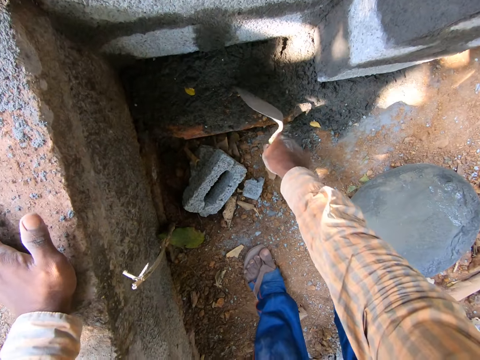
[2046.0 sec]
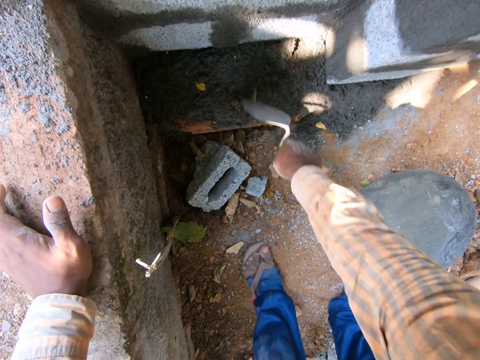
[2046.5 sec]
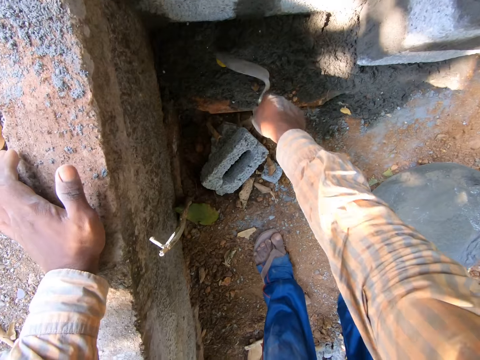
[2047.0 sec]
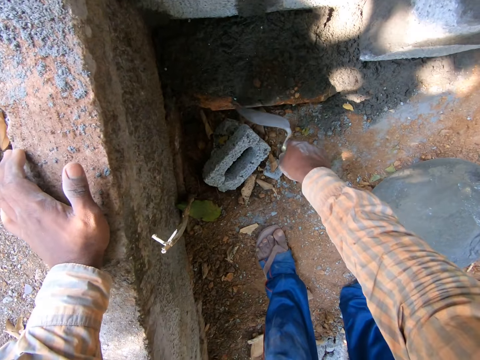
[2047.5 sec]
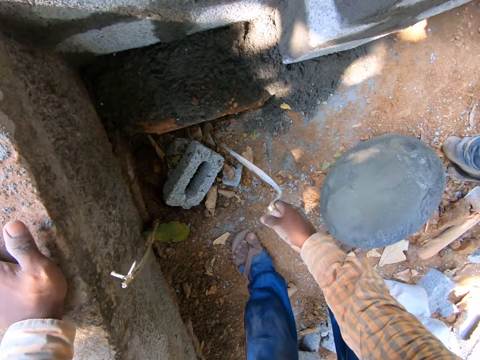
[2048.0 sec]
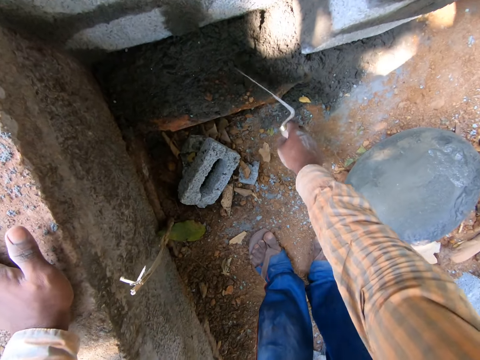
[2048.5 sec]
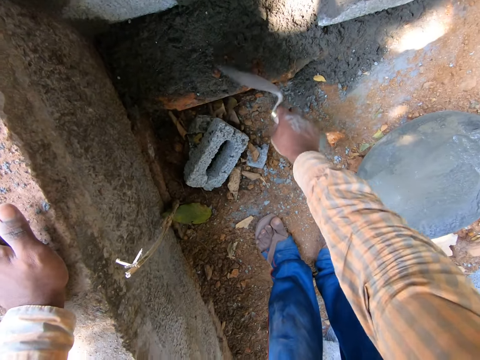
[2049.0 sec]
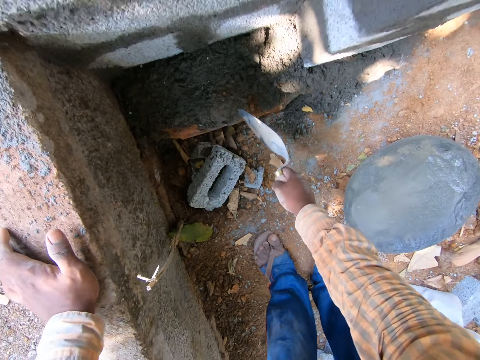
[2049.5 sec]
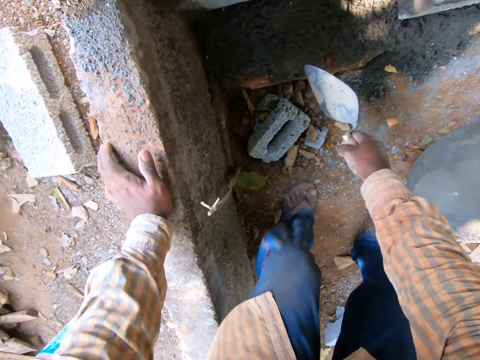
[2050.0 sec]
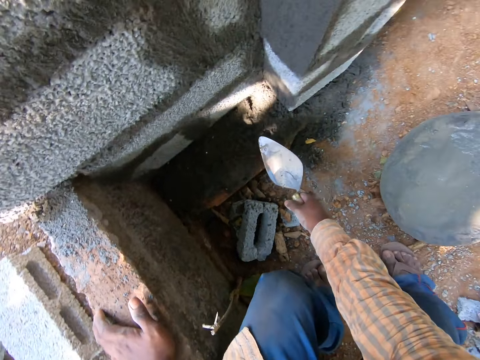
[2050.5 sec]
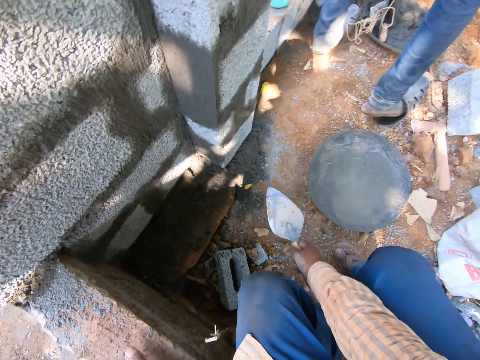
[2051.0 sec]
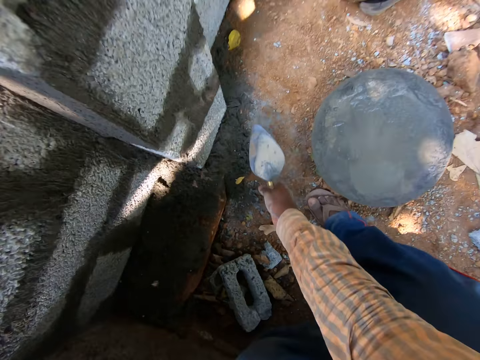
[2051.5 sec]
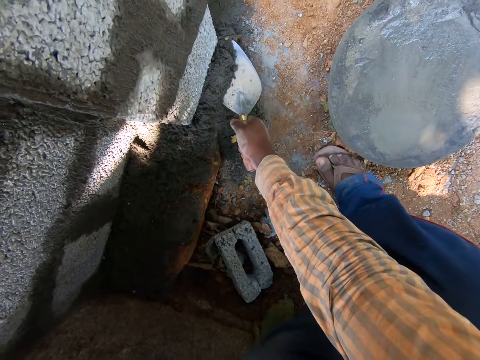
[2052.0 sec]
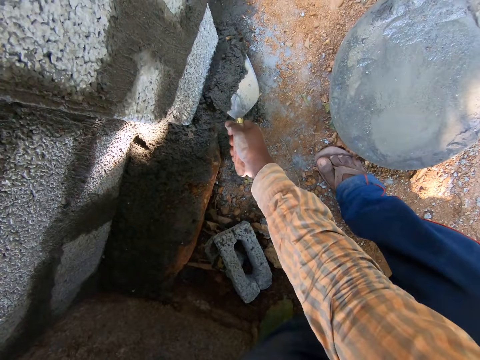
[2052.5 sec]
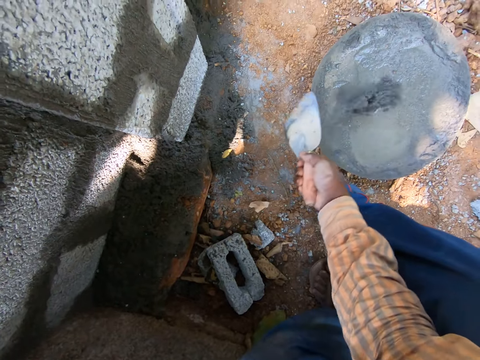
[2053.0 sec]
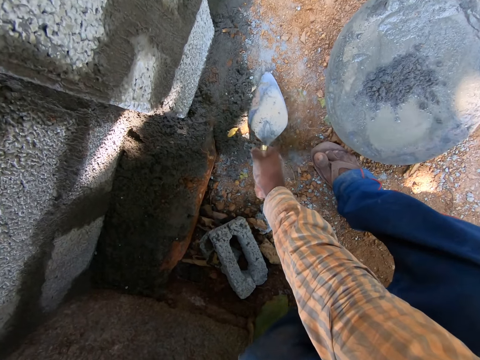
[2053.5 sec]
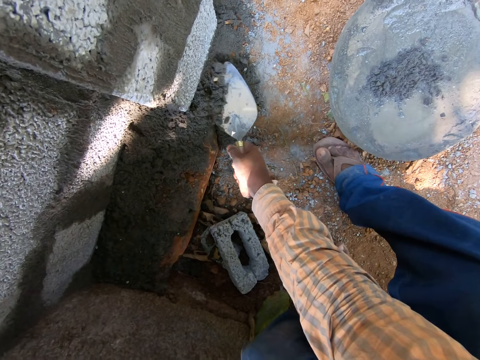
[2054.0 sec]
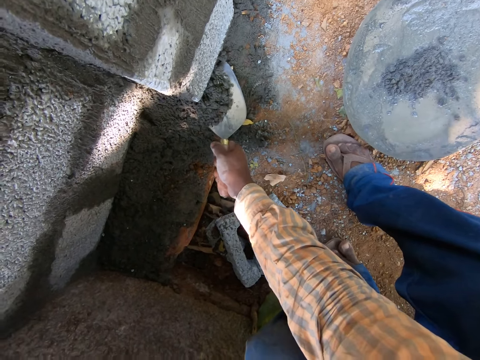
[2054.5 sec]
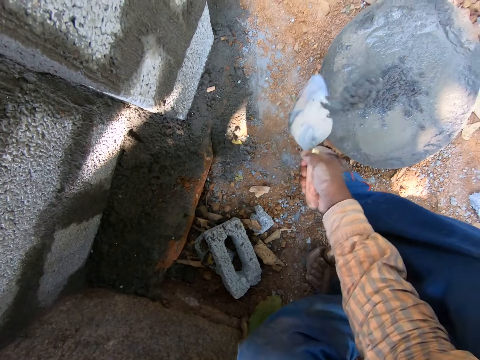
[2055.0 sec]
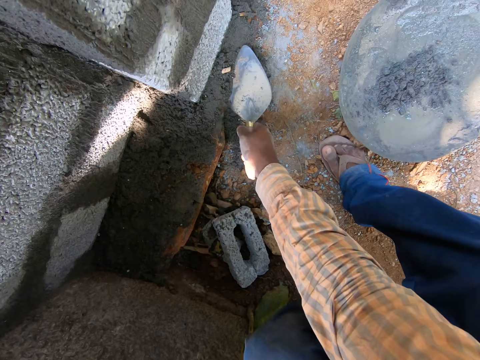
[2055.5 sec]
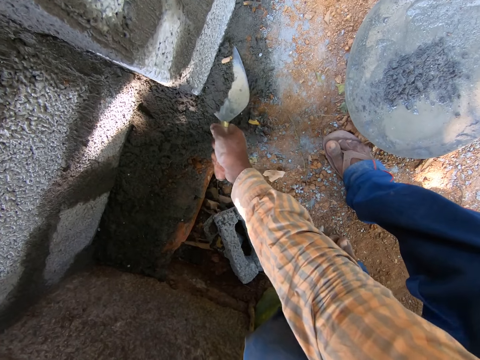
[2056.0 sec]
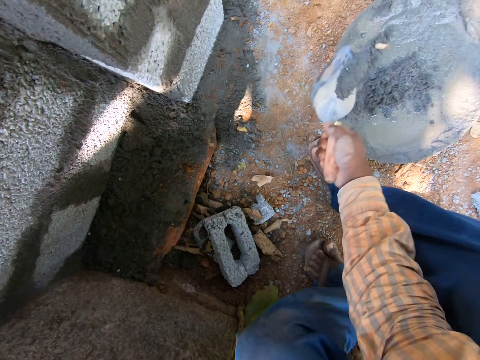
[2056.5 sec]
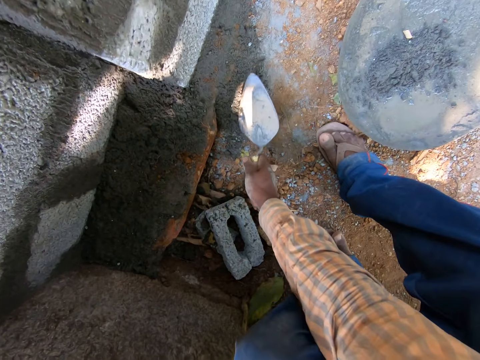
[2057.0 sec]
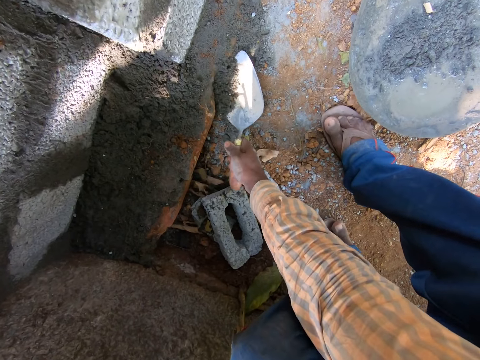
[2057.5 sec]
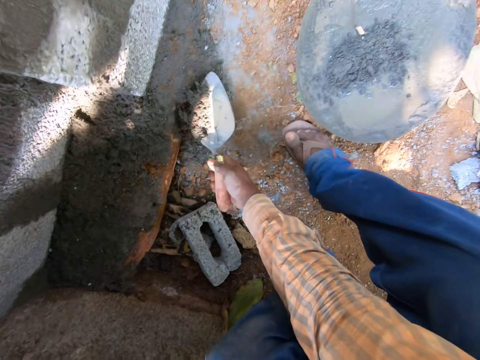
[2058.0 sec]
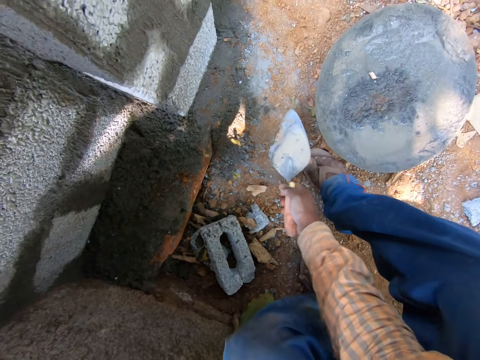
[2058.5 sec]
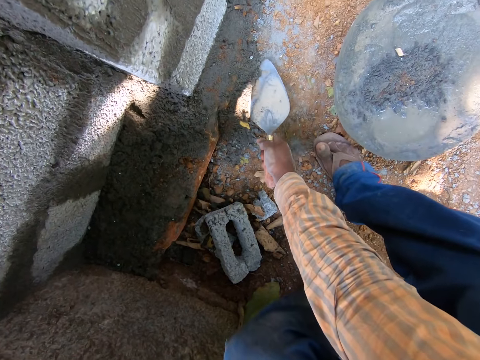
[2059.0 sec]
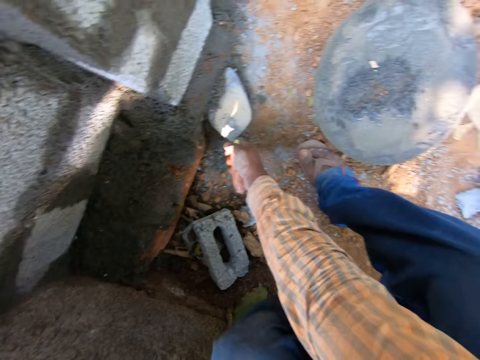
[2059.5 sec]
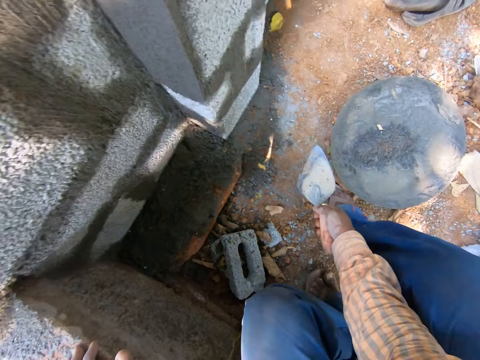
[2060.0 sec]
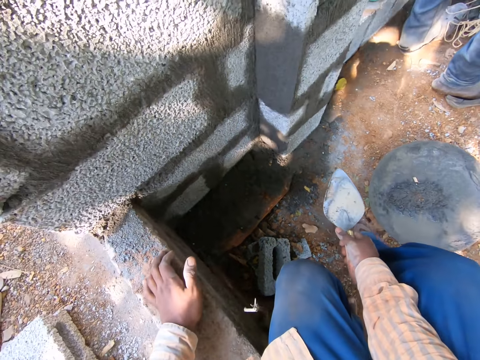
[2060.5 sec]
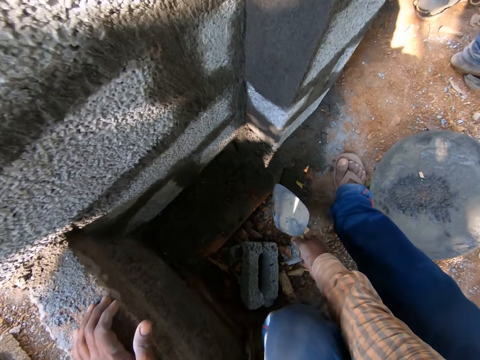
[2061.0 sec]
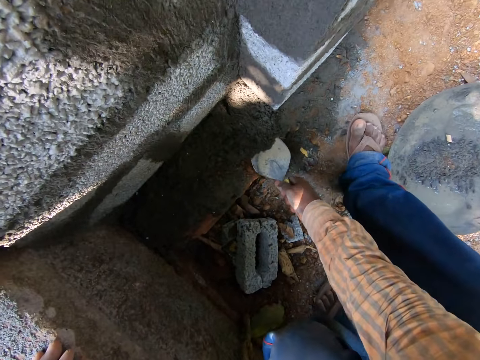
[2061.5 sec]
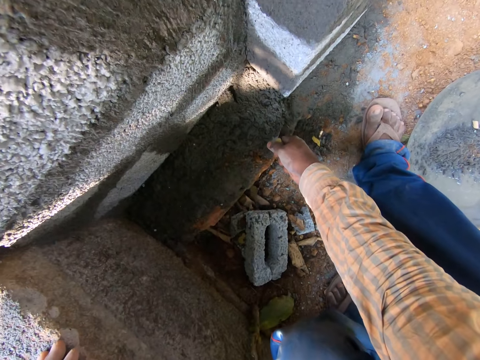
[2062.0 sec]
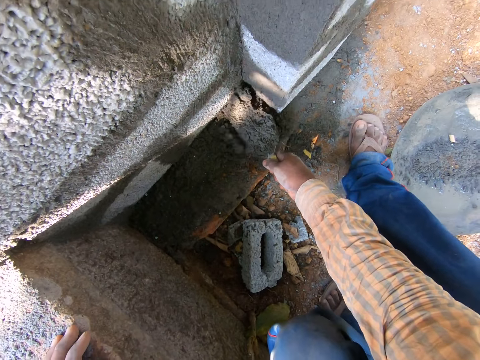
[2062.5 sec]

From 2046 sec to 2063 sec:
The camera wearer sits on a brick wall. He scoops cement with the trowel in his right hand and throws the cement into the head pan. He scoops cement with the trowel in his right hand and throws the cement into the head pan. He scoops cement with the trowel in his right hand and throws the cement into the head pan. He scoops cement with the trowel in his right hand and throws the cement into the head pan. He scoops cement with the trowel in his right hand.

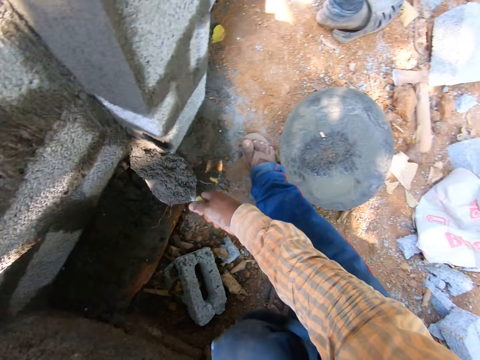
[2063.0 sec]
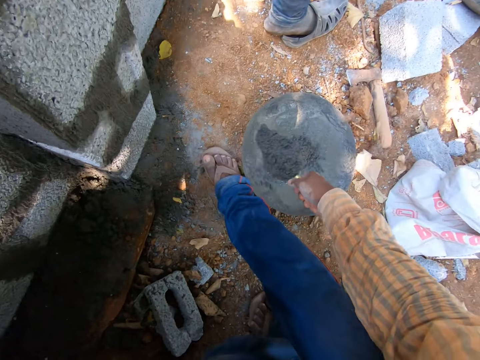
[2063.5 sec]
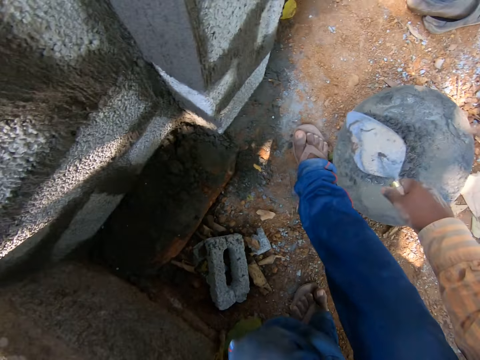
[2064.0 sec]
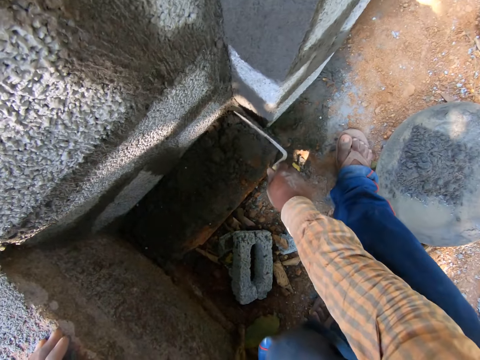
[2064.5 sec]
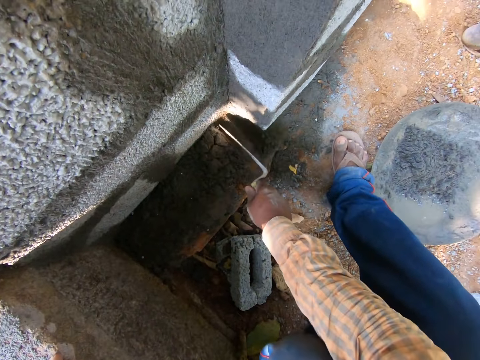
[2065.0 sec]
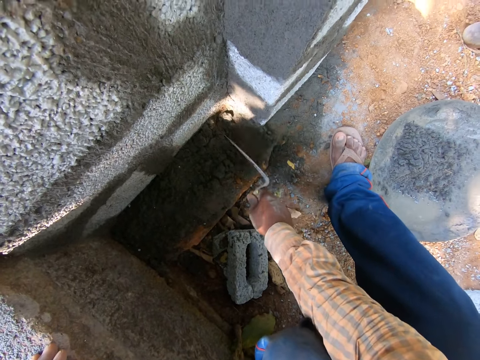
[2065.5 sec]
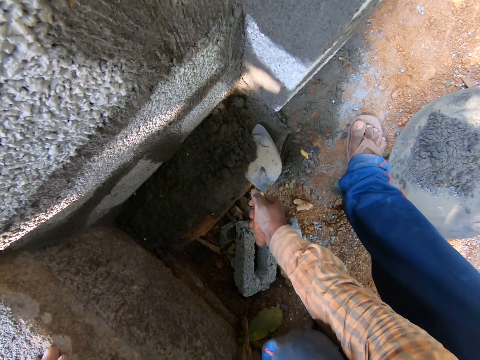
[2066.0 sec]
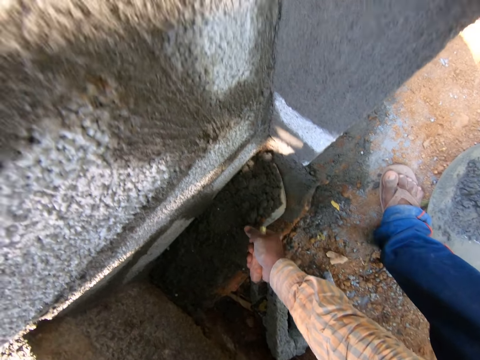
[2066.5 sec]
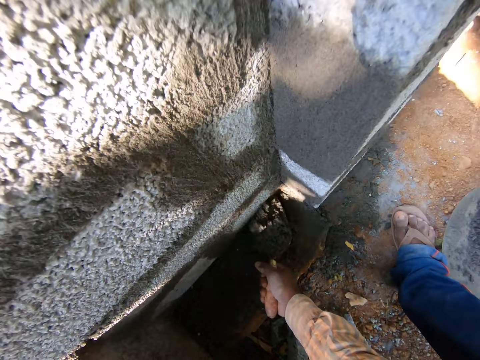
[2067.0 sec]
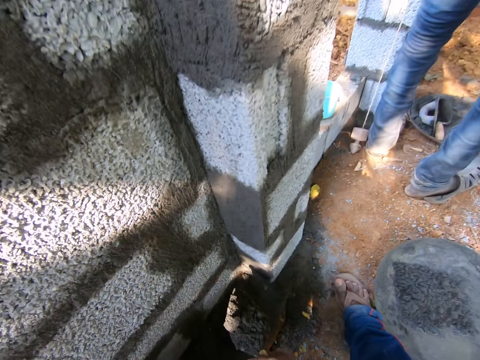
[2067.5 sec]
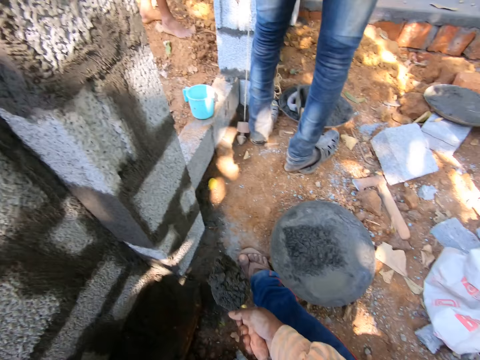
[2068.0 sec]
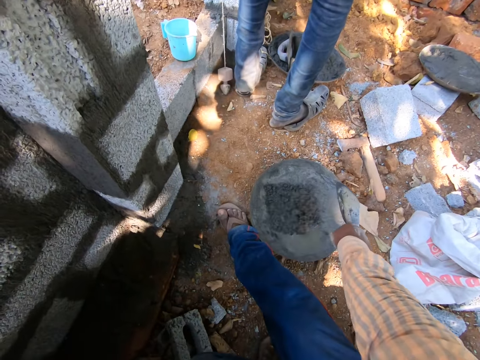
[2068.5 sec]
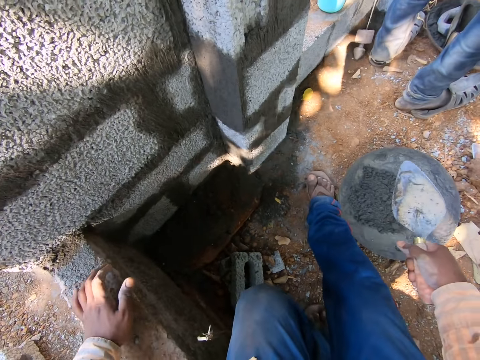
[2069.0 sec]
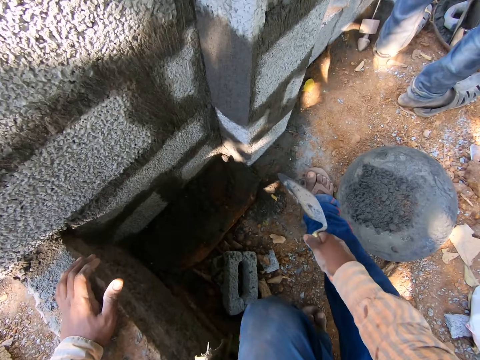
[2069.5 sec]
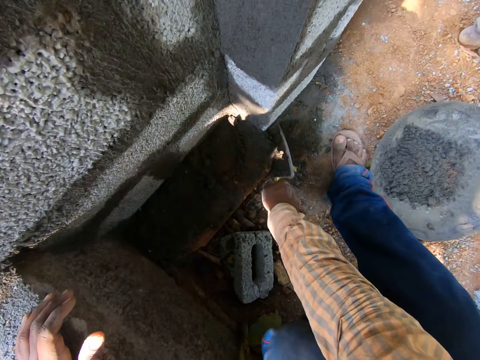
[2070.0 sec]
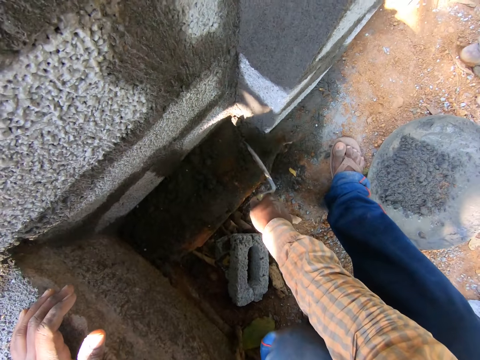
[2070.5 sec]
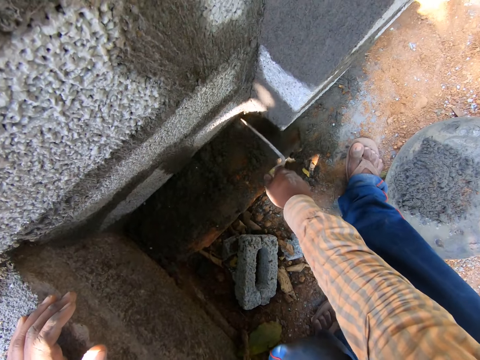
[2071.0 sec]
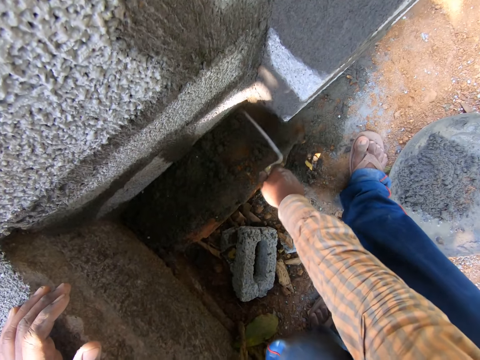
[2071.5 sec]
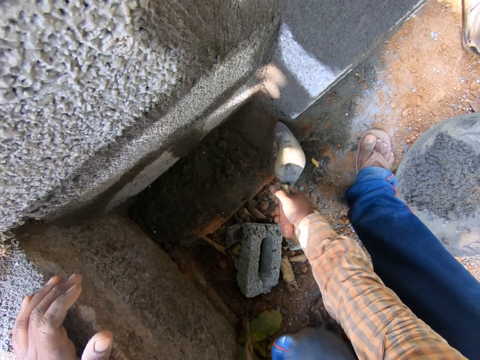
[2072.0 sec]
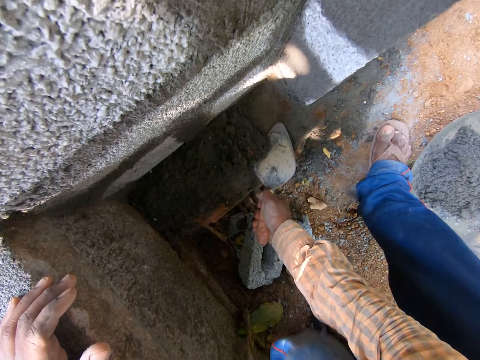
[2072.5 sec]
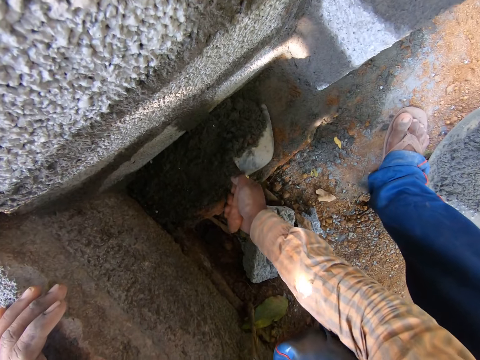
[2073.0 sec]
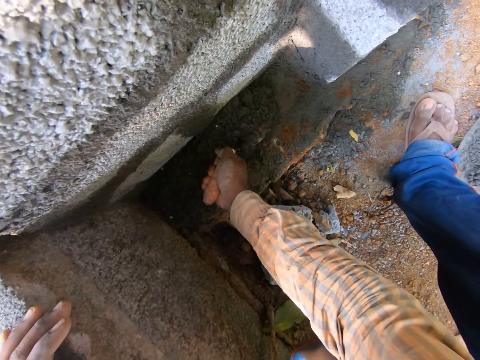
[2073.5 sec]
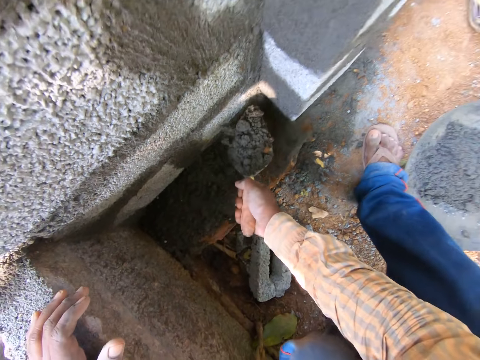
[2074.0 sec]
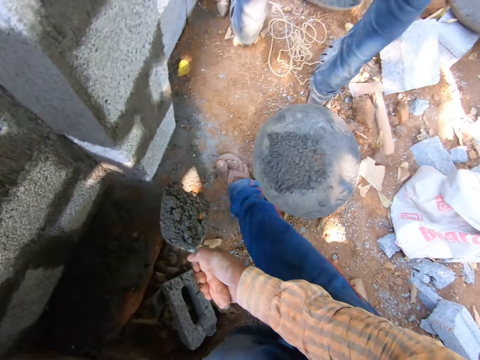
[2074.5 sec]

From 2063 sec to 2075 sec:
The camera wearer throws the cement into the head pan. He scoops cement with the trowel in his right hand and throws the cement into the head pan. He scoops cement with the trowel in his right hand.
